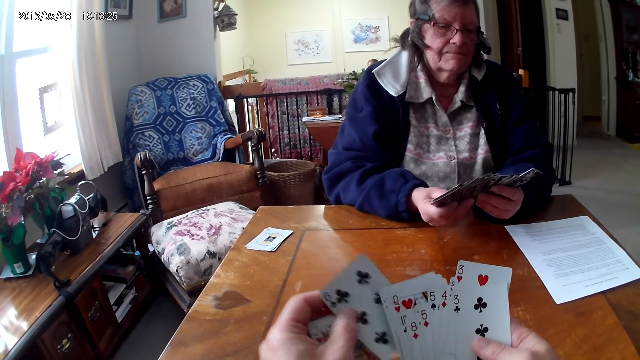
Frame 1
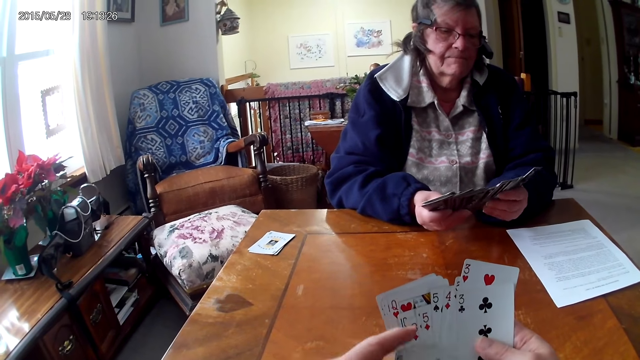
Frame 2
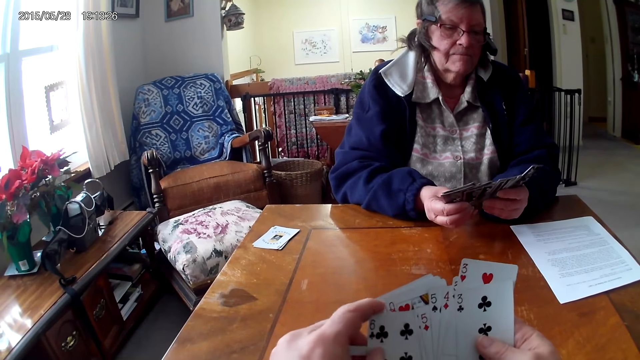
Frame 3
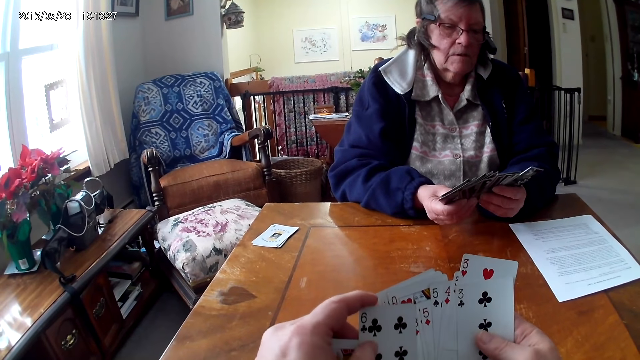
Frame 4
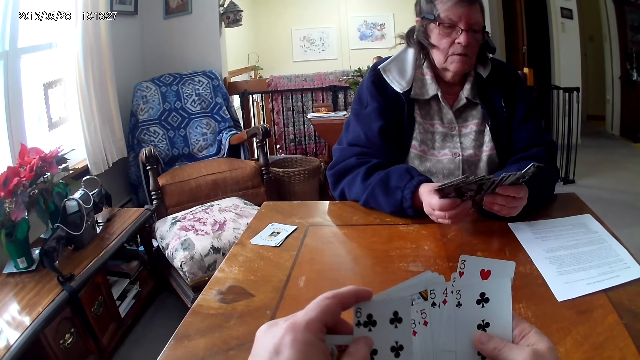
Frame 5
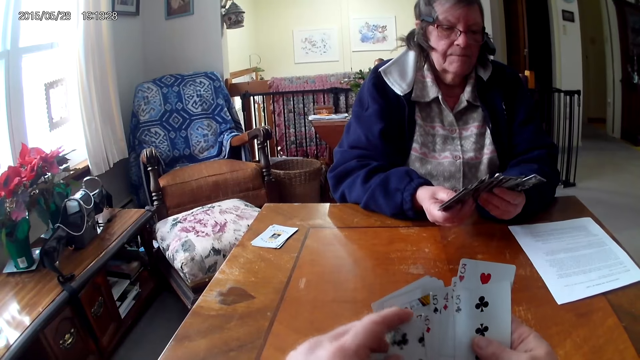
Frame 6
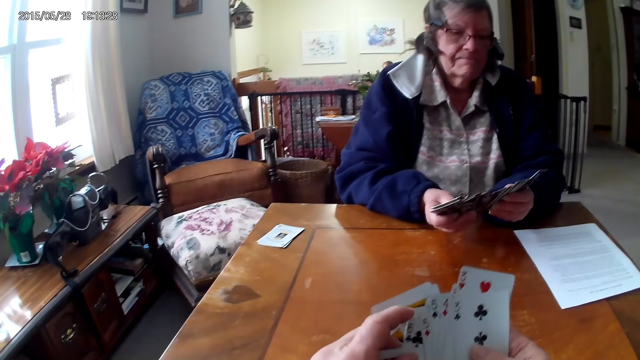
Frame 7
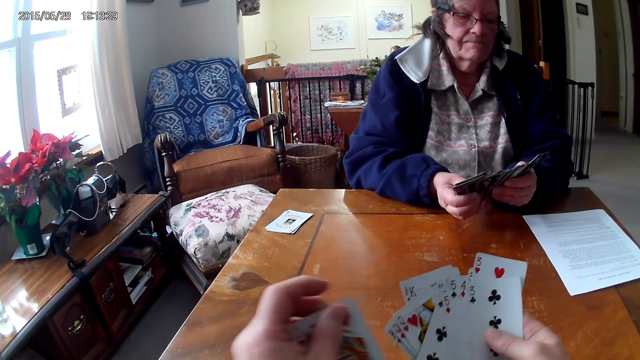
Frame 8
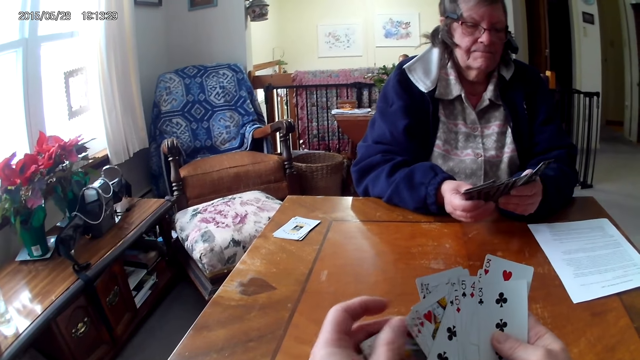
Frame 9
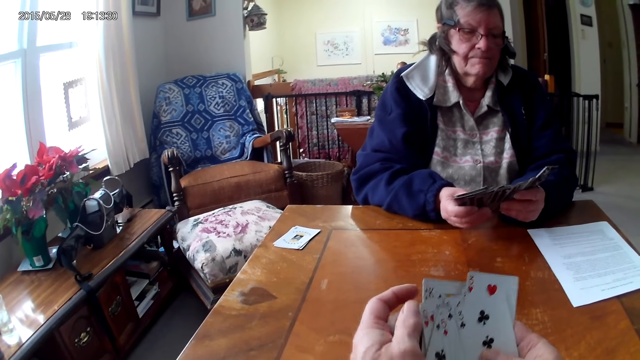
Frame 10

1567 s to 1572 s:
The camera wearer and a man arrange cards in their hands.

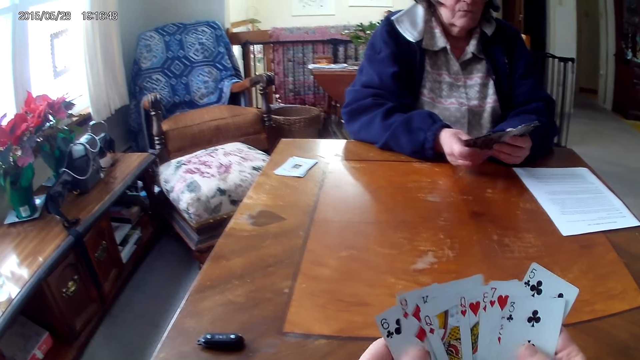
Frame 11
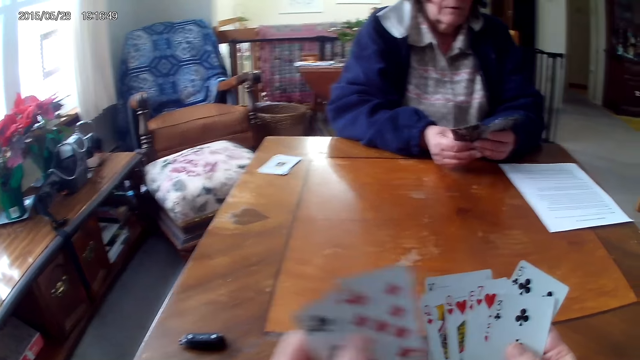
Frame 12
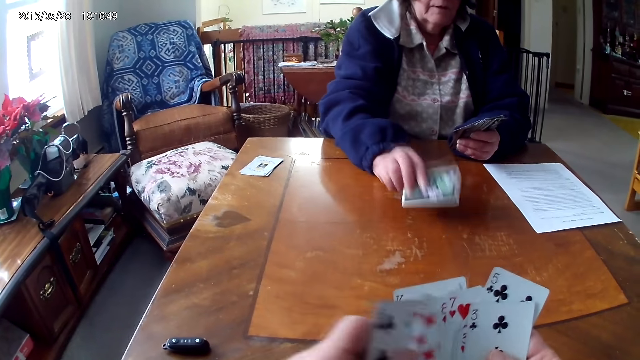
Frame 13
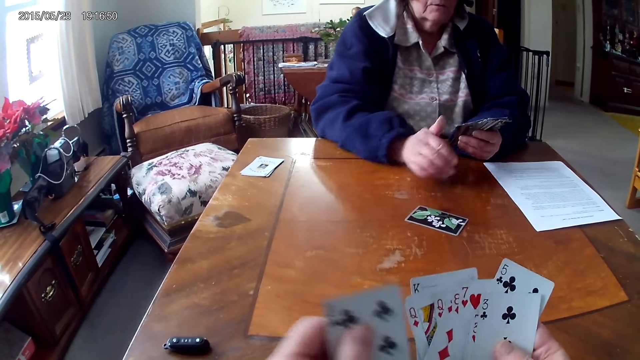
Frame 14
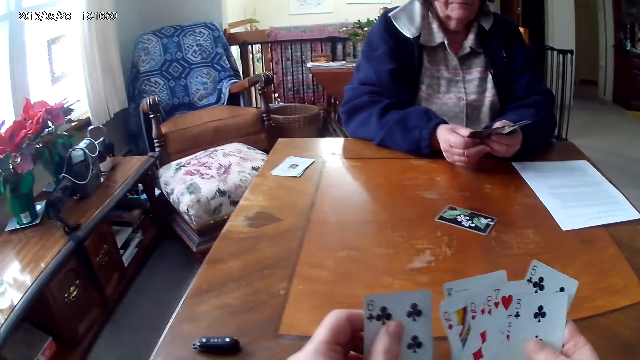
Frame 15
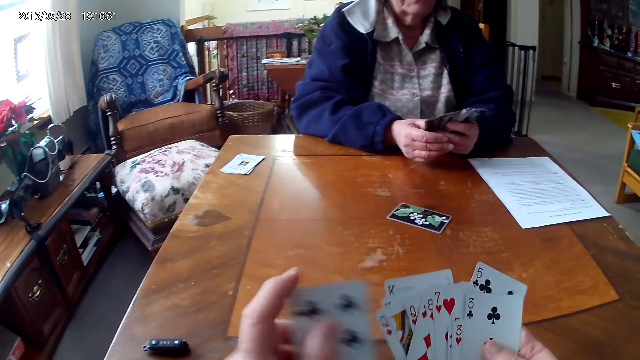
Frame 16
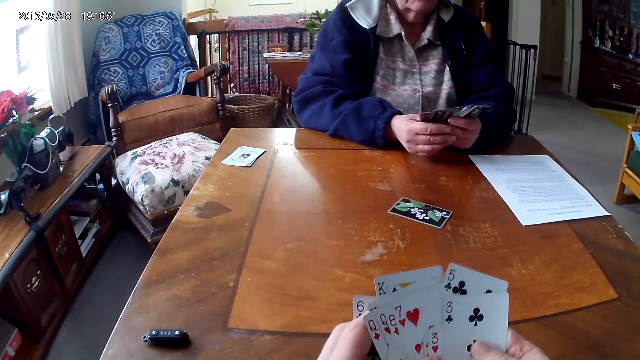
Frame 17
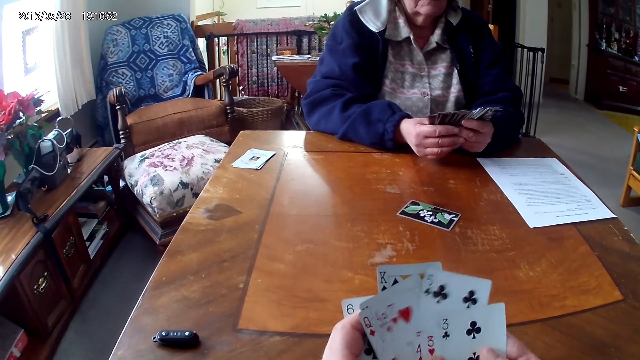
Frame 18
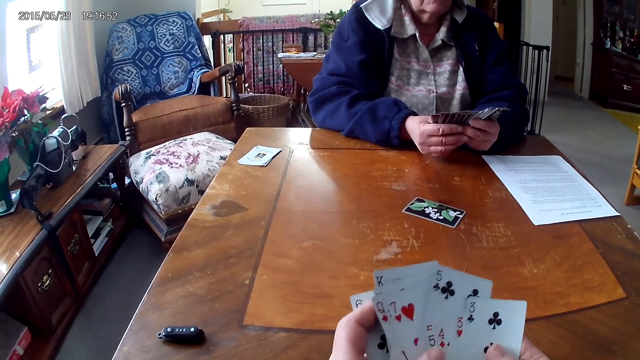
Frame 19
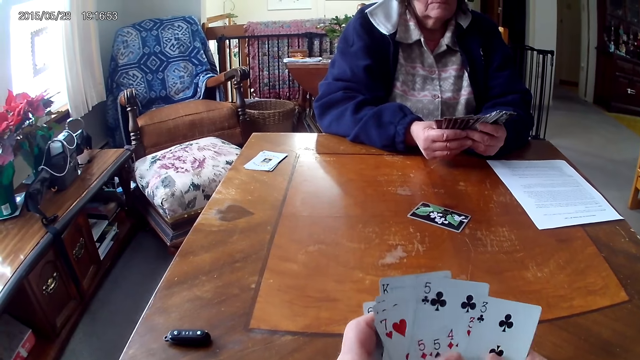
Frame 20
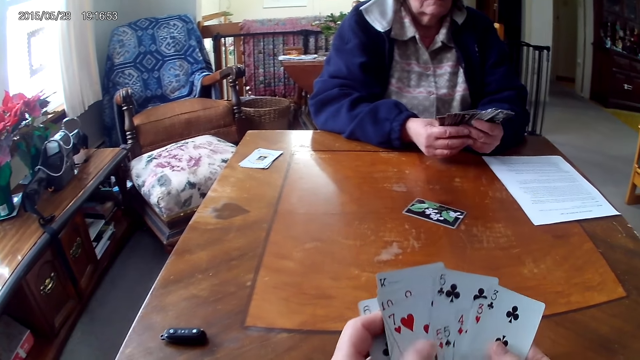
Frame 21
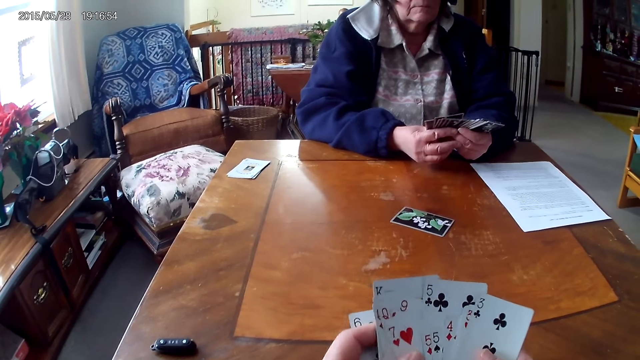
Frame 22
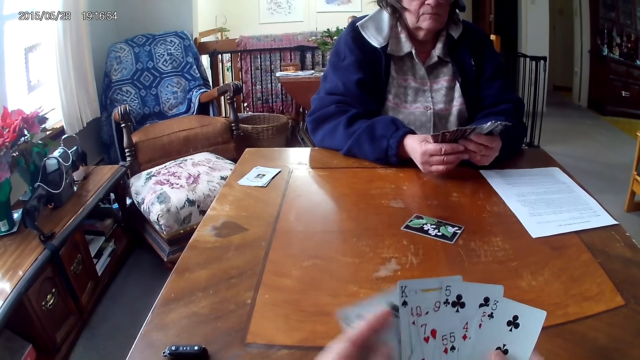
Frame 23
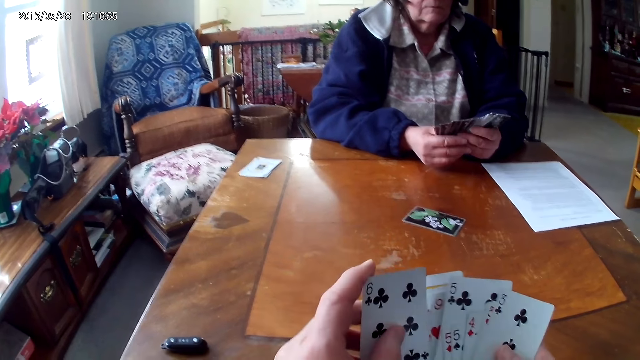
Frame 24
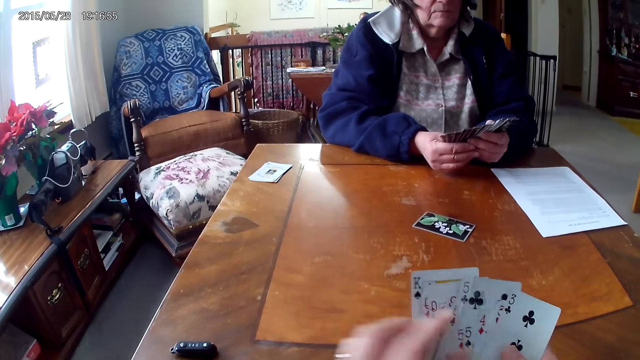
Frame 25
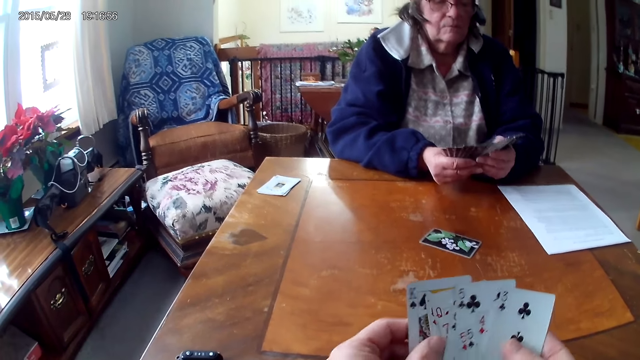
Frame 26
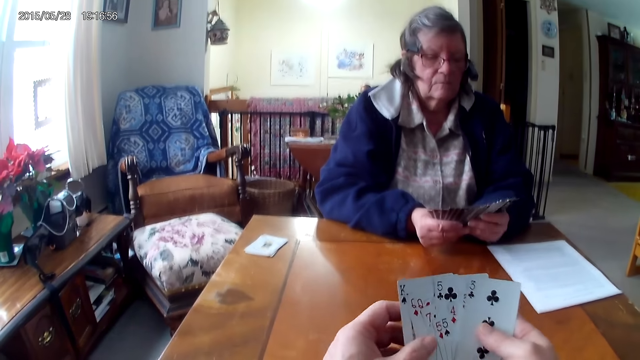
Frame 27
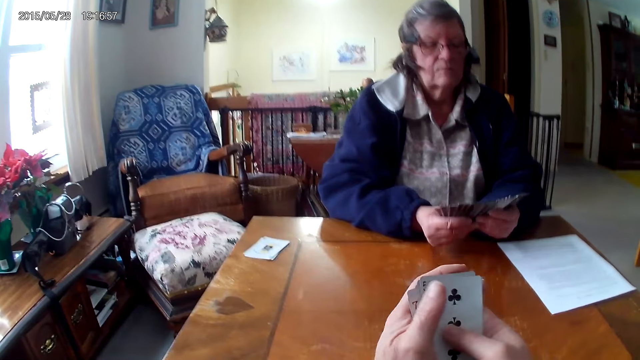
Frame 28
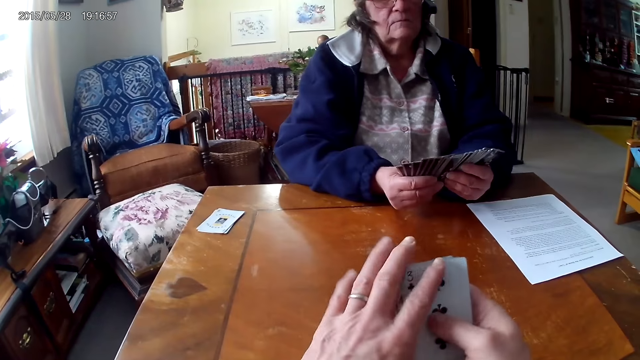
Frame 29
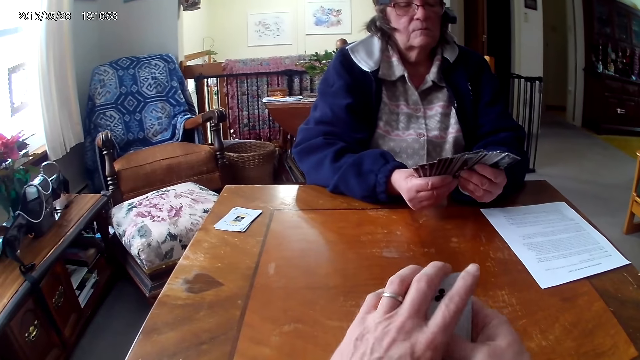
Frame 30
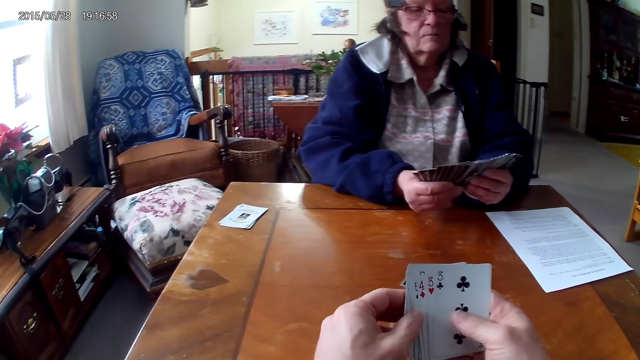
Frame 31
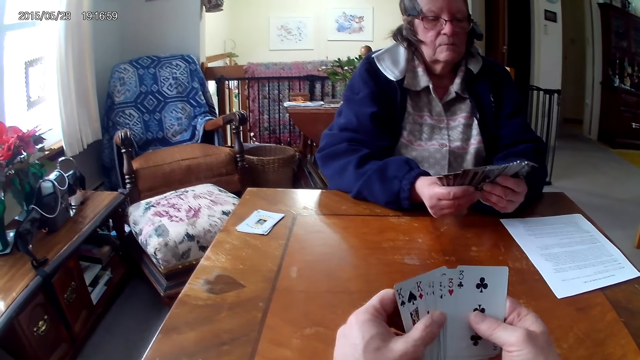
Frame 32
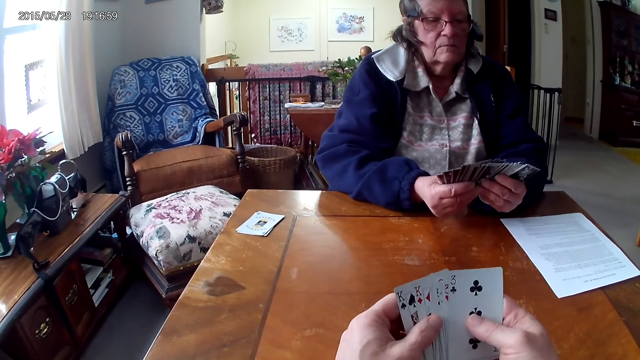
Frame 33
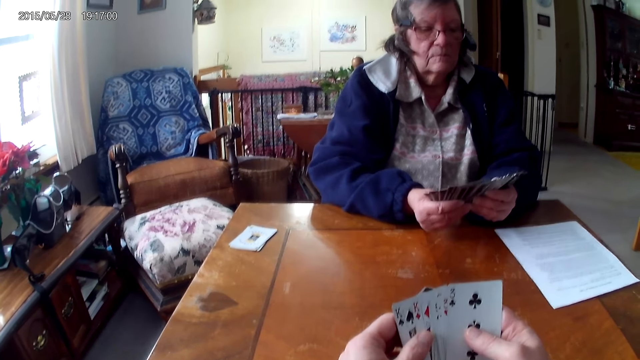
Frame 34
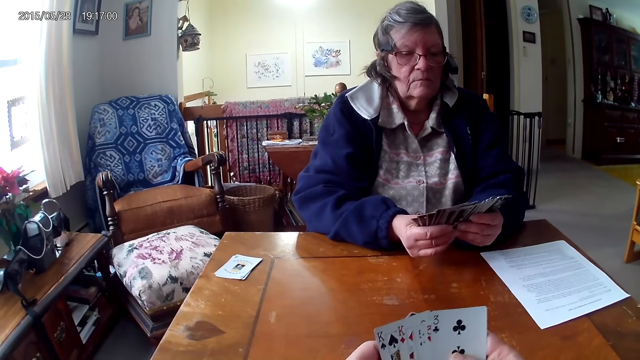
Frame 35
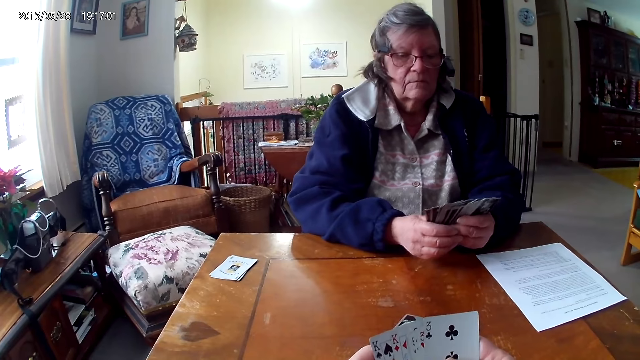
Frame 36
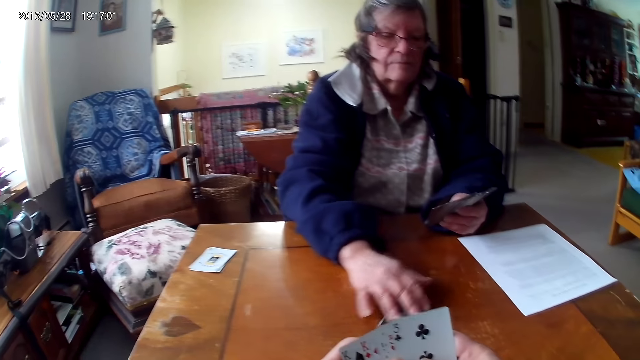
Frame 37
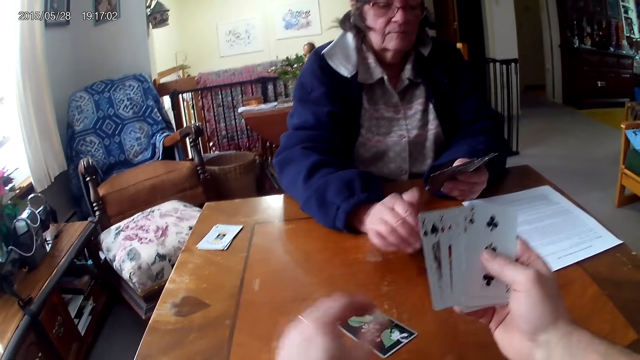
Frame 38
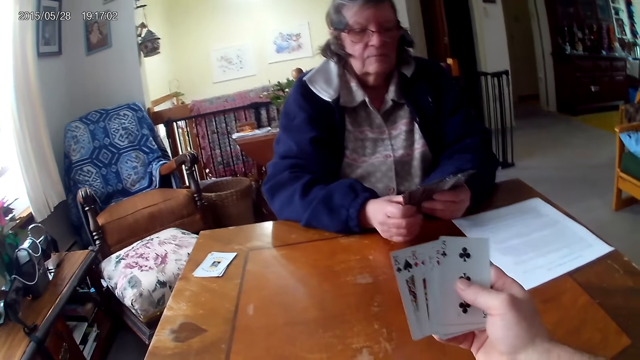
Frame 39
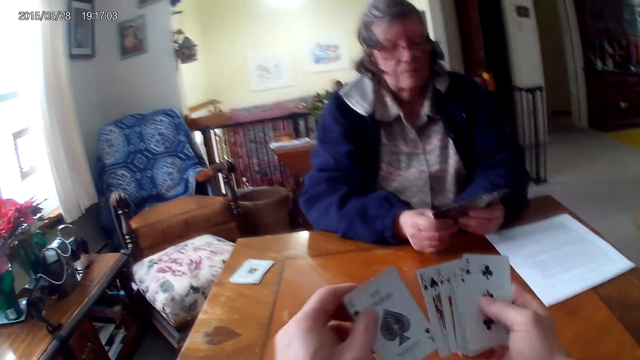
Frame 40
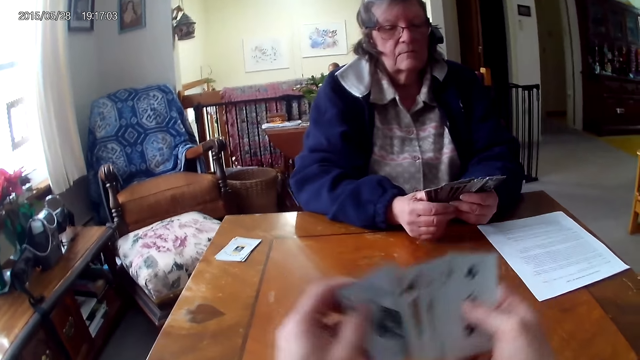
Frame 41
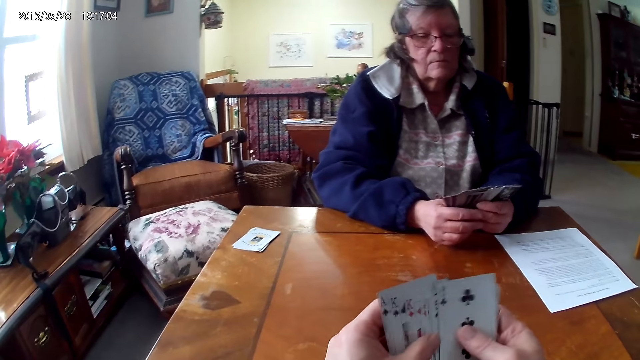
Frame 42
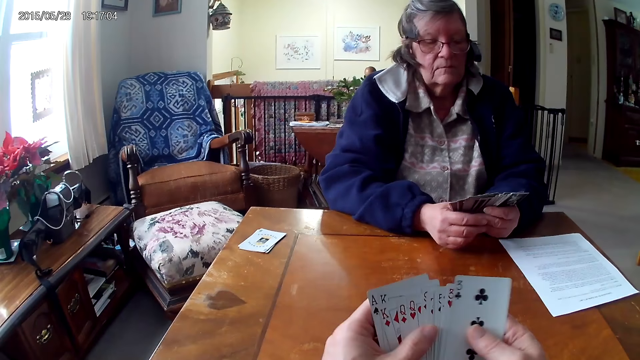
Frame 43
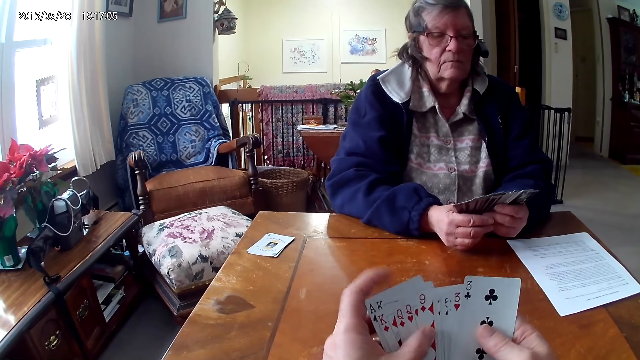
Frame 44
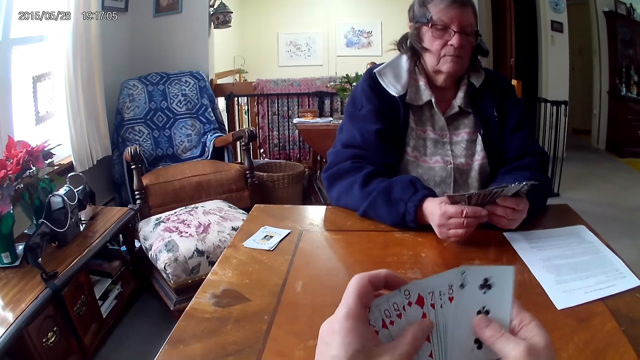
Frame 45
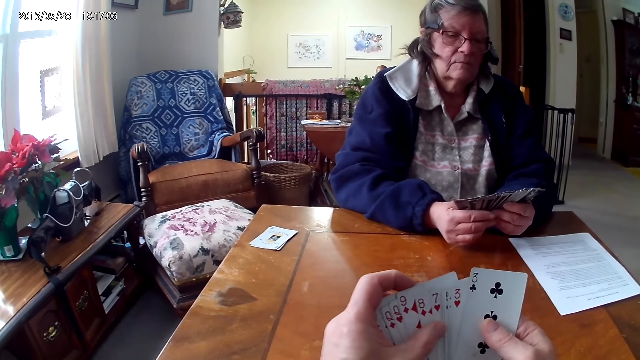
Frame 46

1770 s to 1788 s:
A woman throws a card on the table. The camera wearer arranges cards. The woman aligns the cards on the hands. The woman pushes the cards to the camera wearer. The camera wearer picks the card from the table. They arrange cards.
